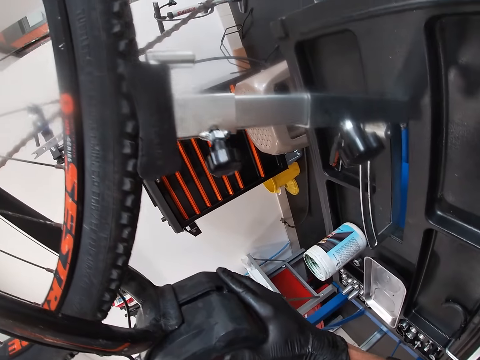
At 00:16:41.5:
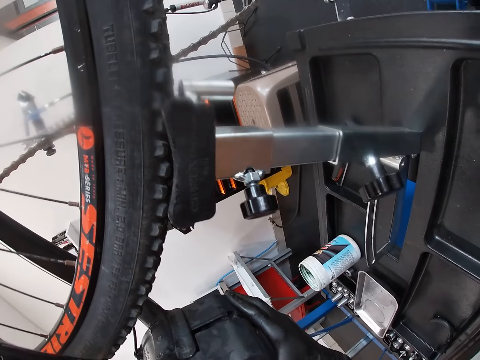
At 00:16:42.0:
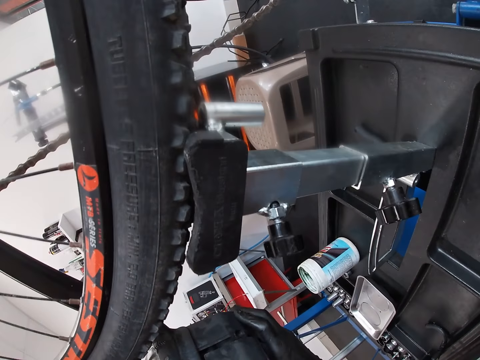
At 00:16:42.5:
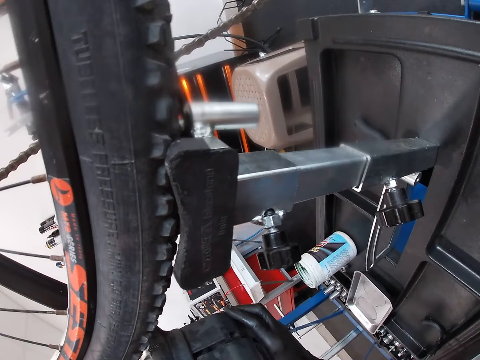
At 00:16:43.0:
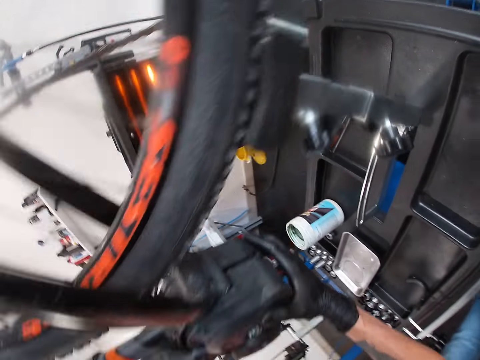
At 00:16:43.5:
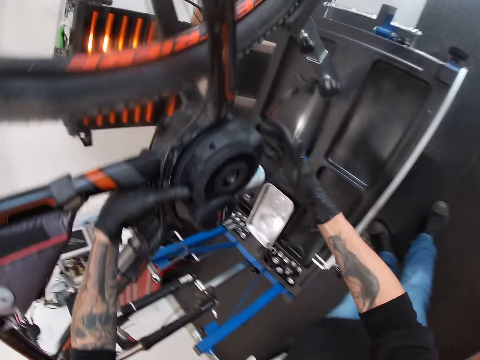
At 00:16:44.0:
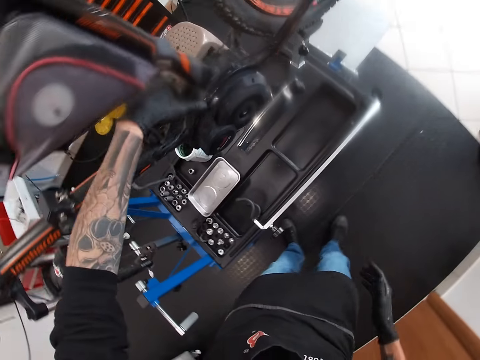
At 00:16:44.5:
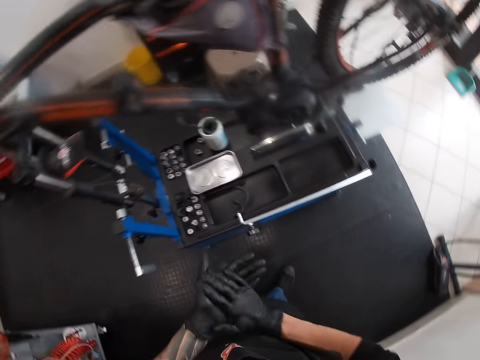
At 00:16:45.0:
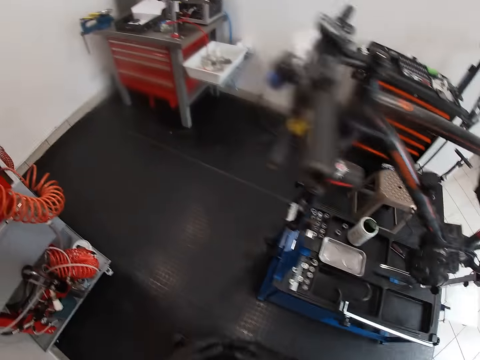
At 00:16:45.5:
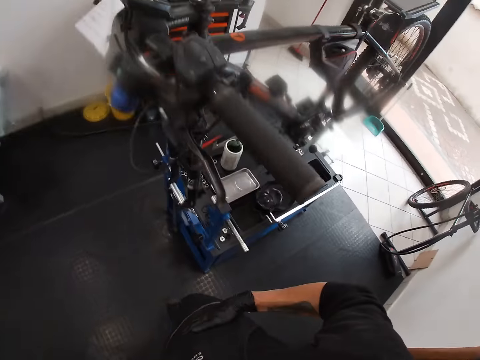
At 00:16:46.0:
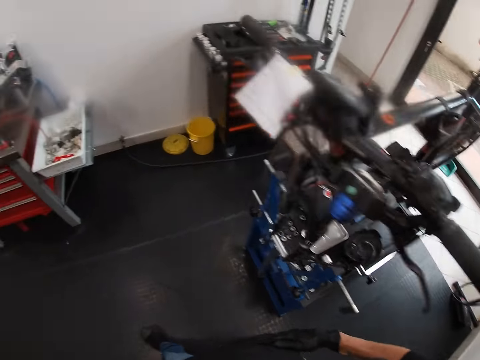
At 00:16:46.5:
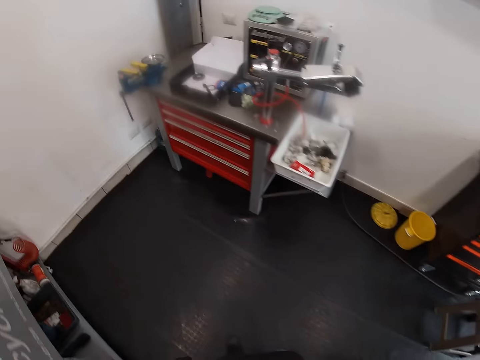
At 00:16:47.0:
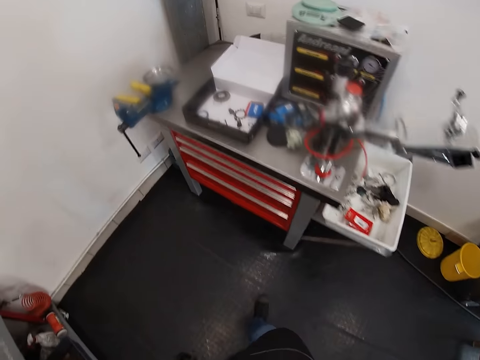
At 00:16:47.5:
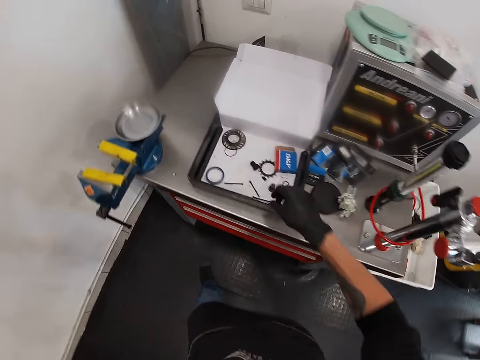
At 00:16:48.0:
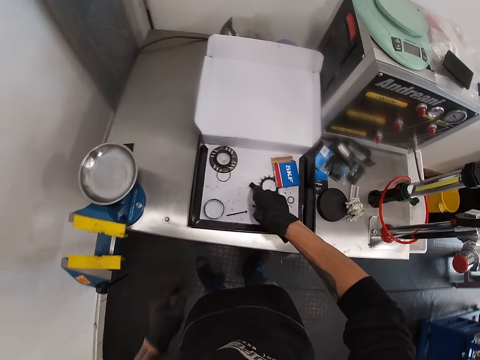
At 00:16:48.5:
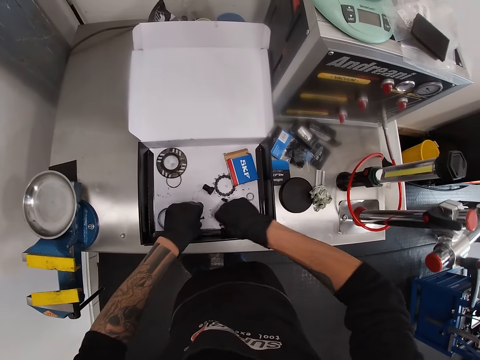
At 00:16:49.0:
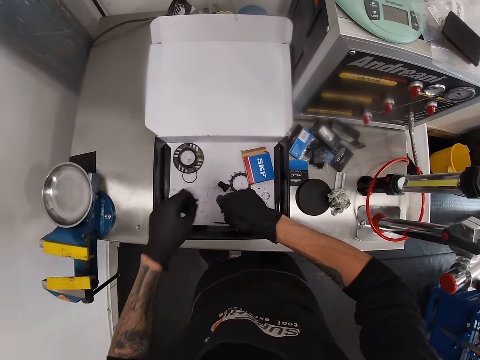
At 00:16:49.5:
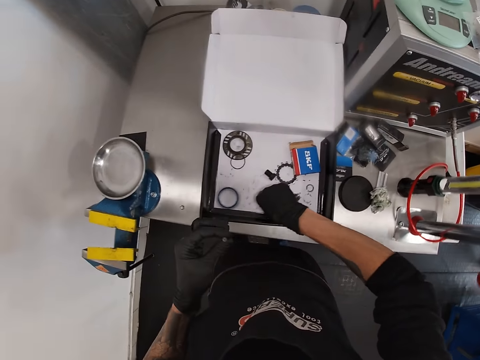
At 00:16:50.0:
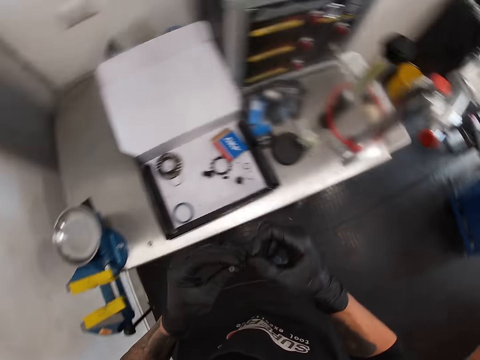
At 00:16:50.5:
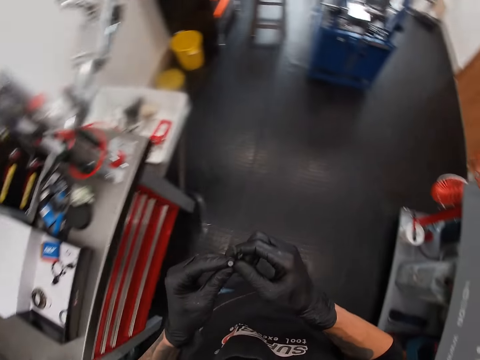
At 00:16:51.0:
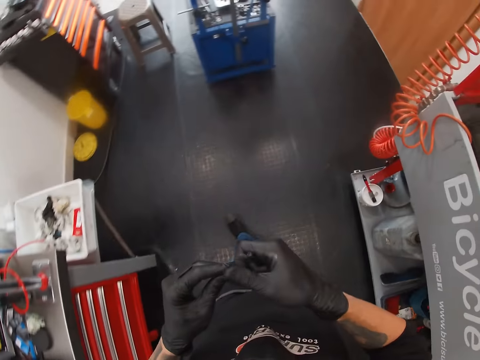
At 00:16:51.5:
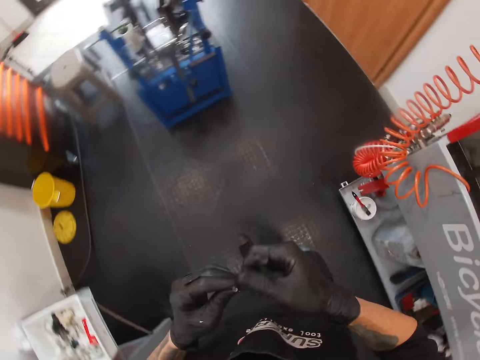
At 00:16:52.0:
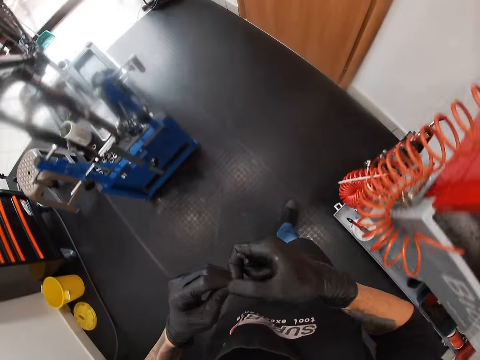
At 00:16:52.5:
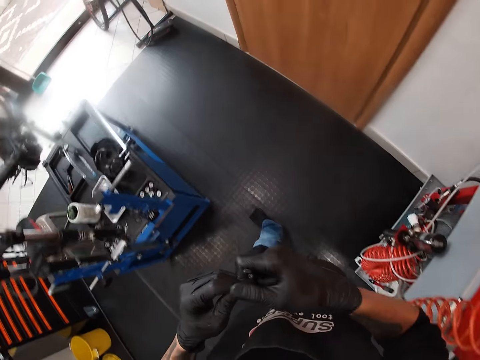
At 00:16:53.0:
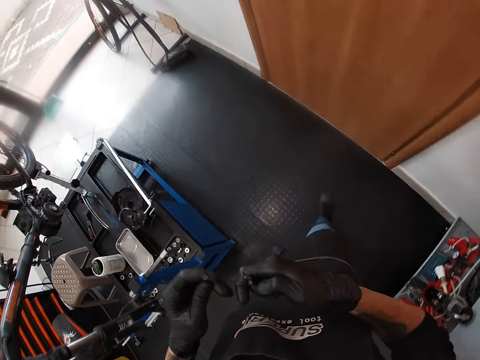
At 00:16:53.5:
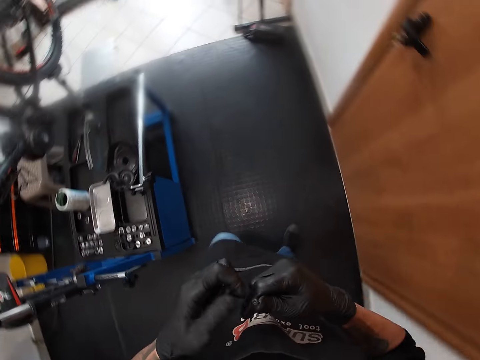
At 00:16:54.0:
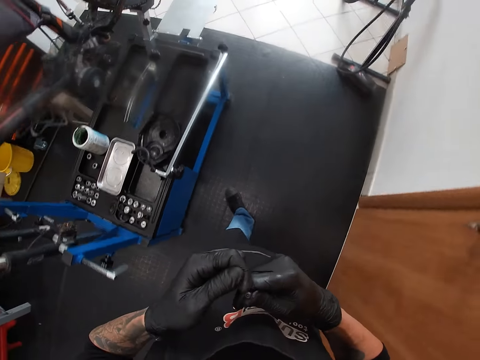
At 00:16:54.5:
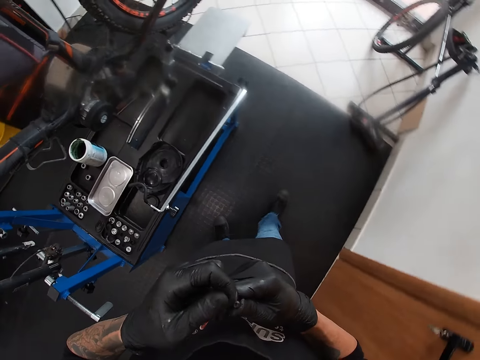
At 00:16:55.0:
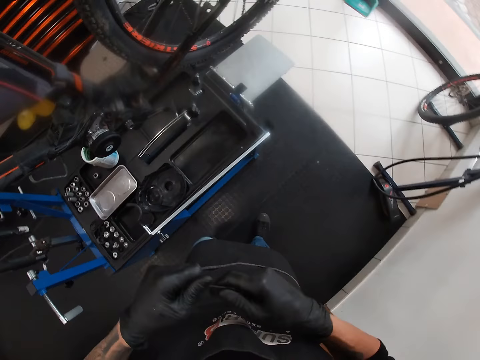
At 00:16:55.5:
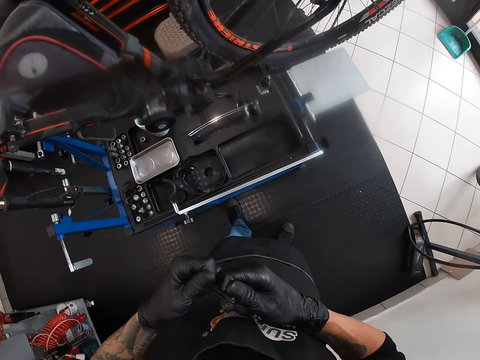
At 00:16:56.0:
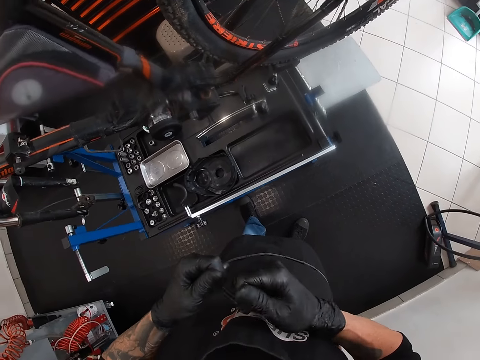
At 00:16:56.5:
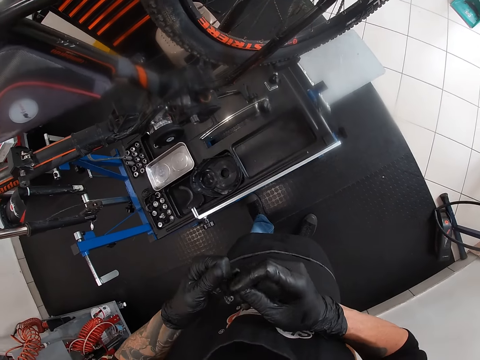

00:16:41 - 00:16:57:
The camera wearer looks around. He rubs his hands and turns around. He moves towards the metal garage cabinet in the workshop. He turns around again. He picks up a screw with his right hand. He picks up a screw with his left hand. He picks up a screw with his right hand. He turns around. He moves towards the bicycle with the screws in both hands, in the workshop. He wipes the screw in his left hand with his right hand. He wipes the screw in his right hand with his left hand. He passes the screws in his right hand to his left hand. He wipes the screws in his left hand with his right hand.

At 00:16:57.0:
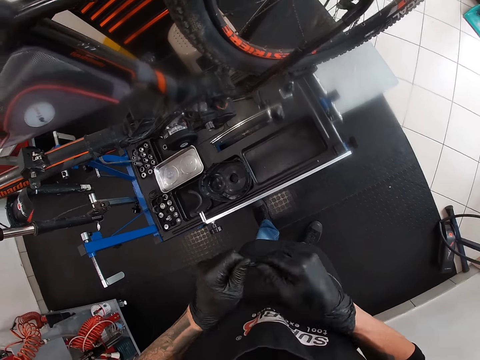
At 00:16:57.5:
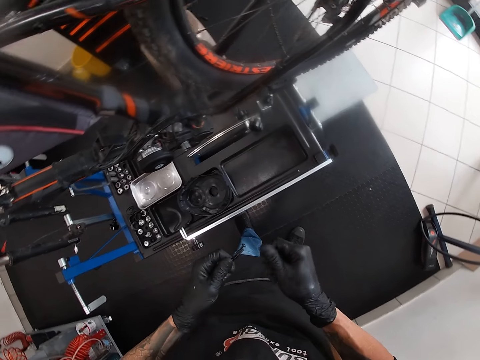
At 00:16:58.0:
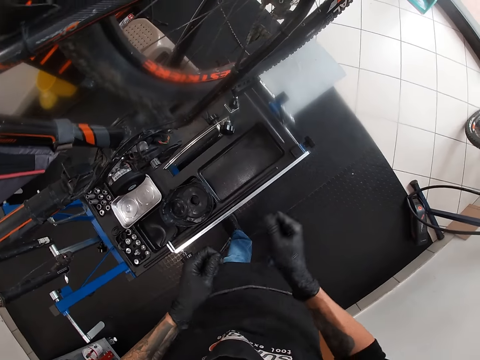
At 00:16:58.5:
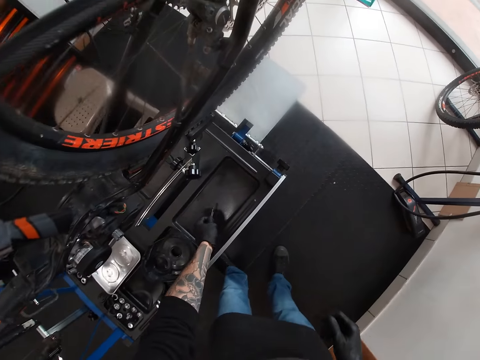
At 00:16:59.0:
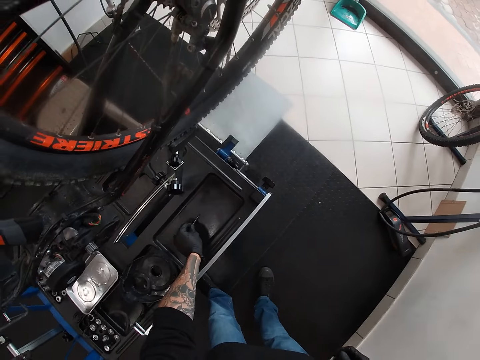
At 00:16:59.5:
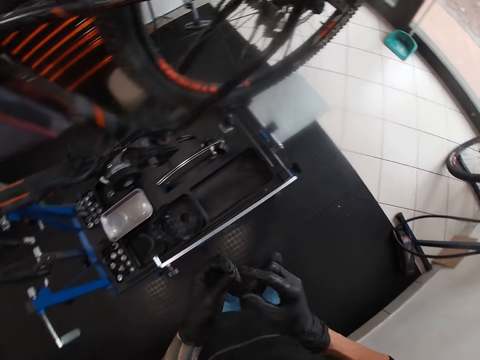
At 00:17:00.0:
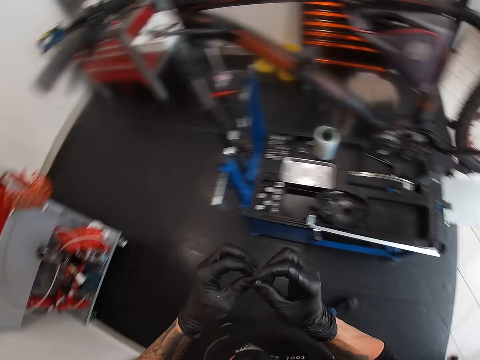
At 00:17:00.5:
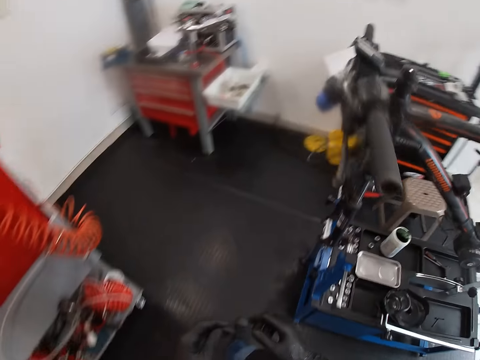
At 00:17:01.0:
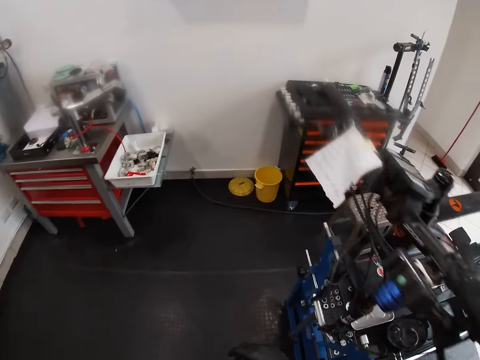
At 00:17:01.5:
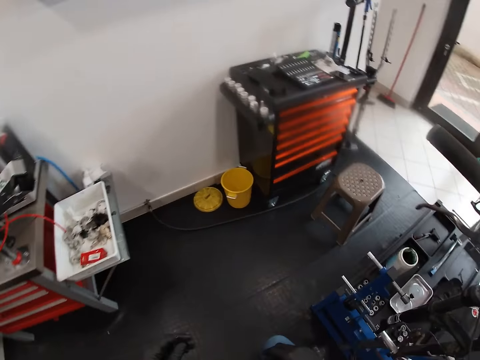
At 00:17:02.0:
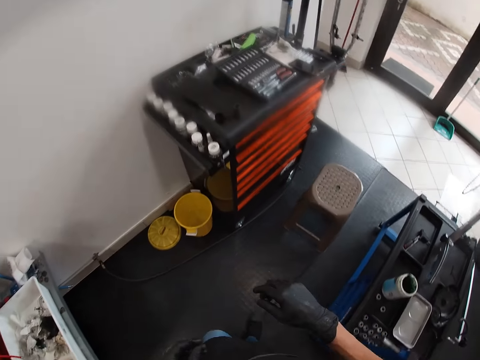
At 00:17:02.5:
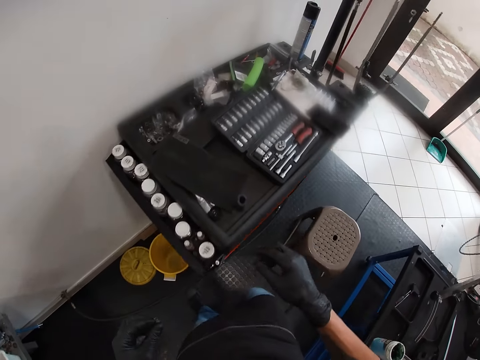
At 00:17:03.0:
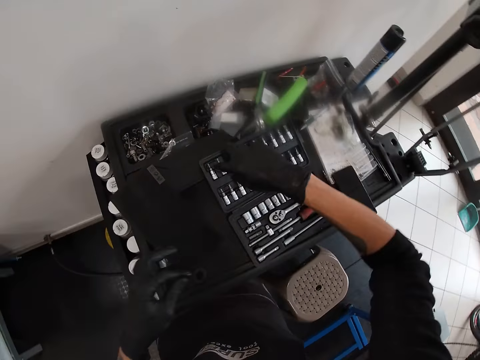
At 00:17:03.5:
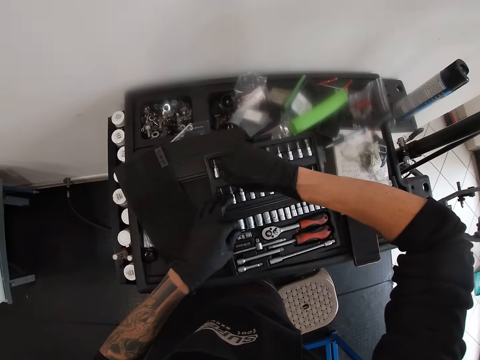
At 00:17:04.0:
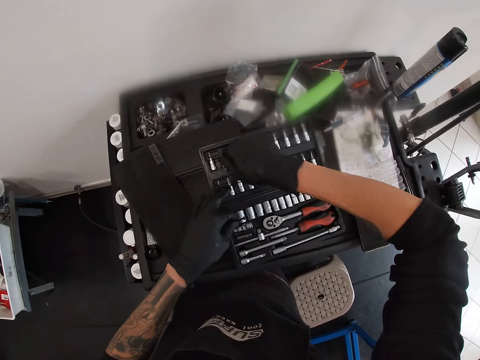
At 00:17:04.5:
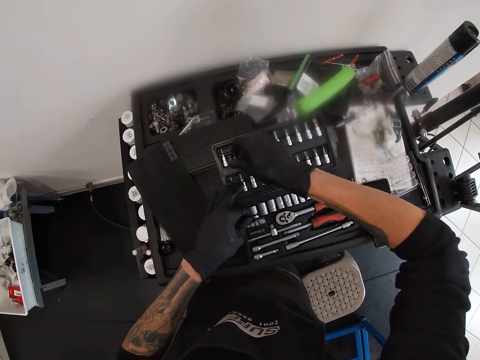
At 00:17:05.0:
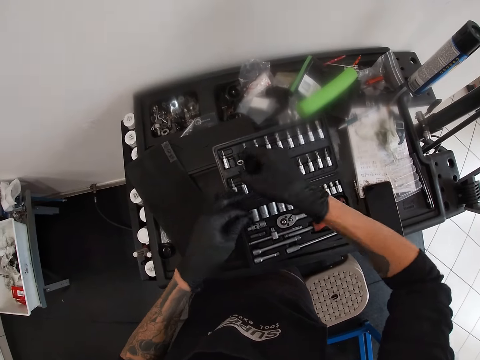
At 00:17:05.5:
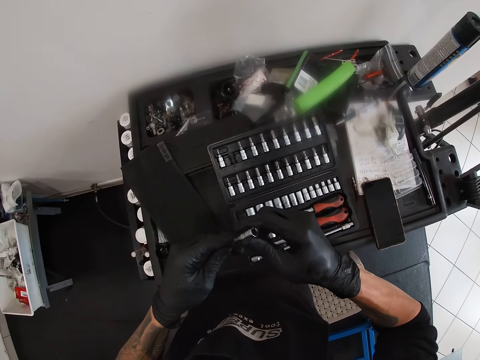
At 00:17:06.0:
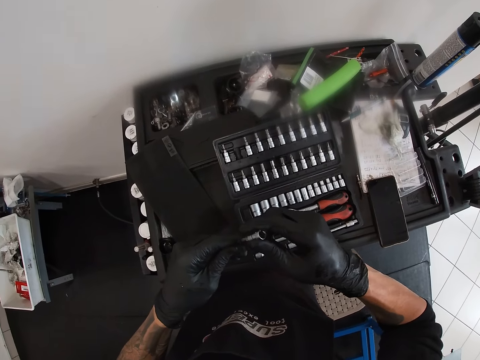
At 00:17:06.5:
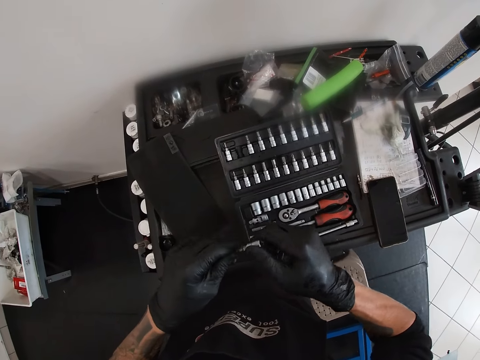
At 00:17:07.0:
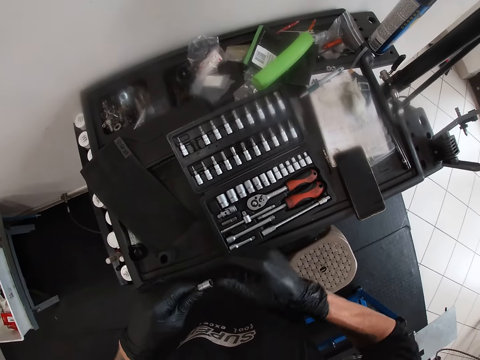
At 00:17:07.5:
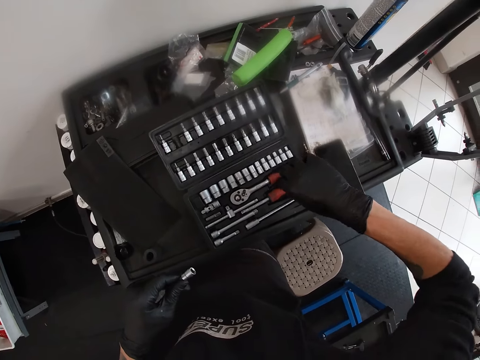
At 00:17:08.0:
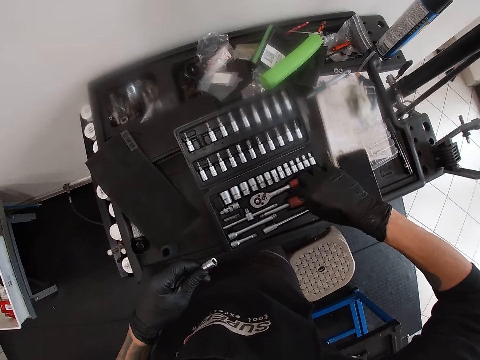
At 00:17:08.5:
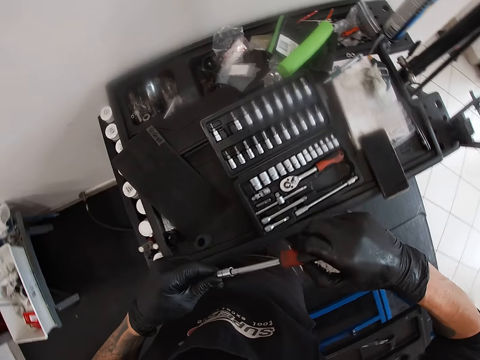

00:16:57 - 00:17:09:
The camera wearer drops the screws on the stand with his left hand on the bicycle repair stand. He holds the screw in his left hand with both hands. He turns around. He moves towards a toolbox in the workshop. He picks up a tip of a screwdriver set with his right hand. He fixes the screw in his left hand into the tip of the screwdriver set in his right hand. He holds the tip of the screwdriver set and the screw in his left hand. He picks up a handle of the screwdriver set with his right hand. He fixes the handle in his right hand to the tip of the screwdriver set in his left hand.
